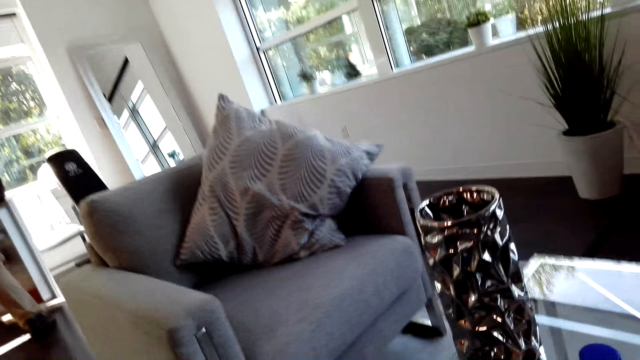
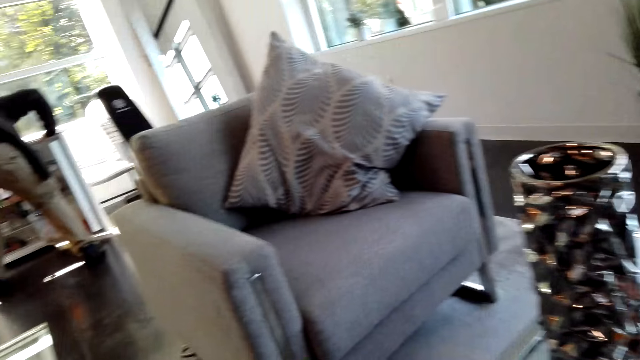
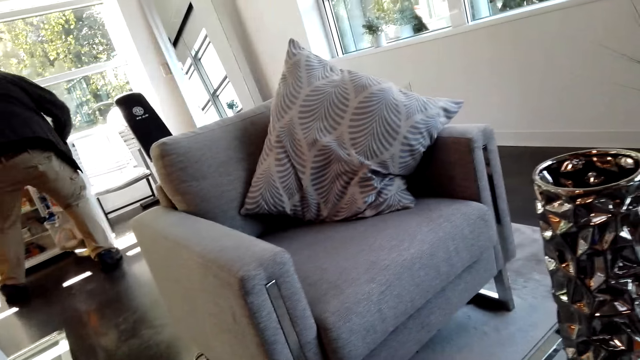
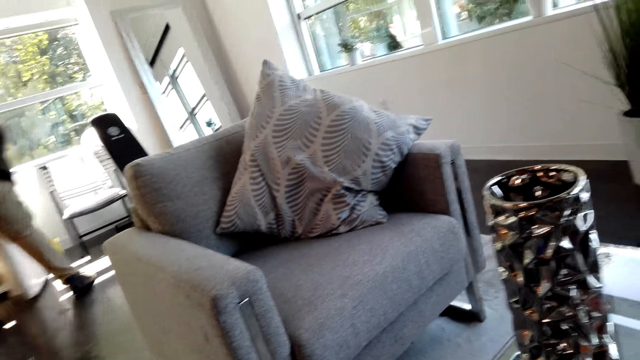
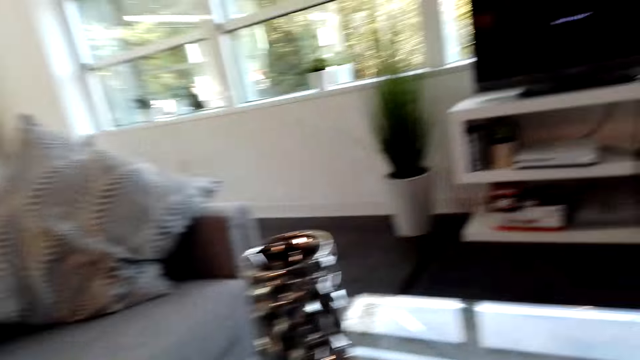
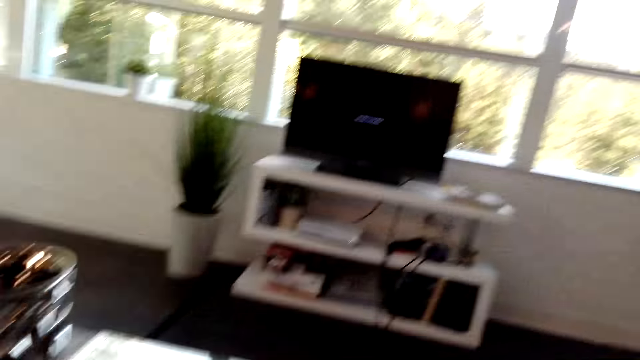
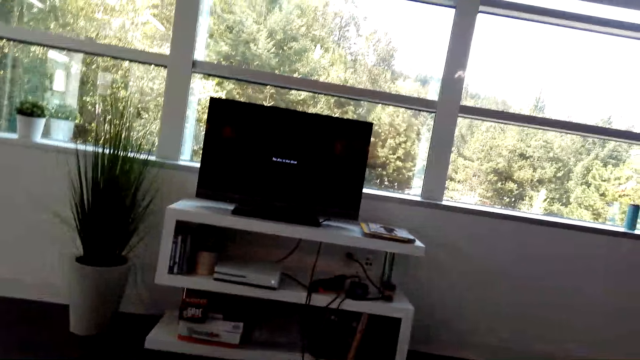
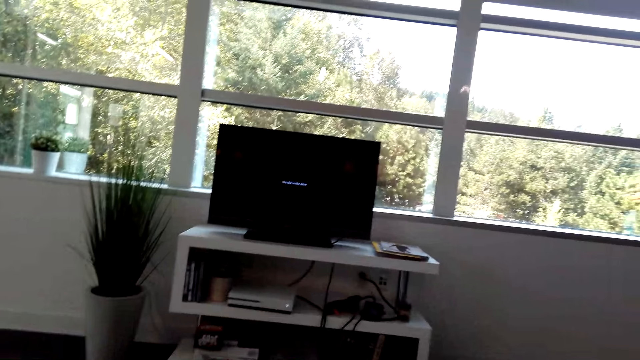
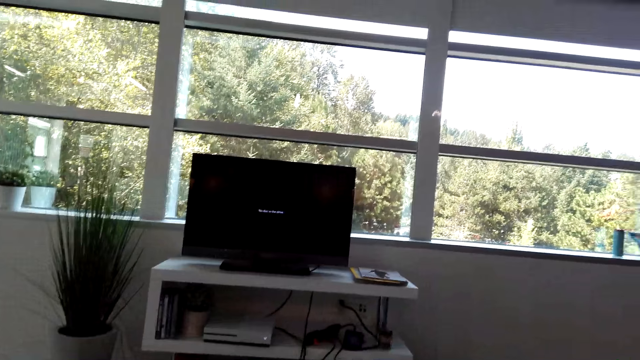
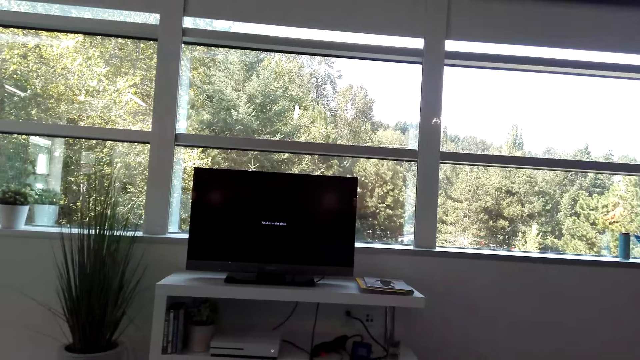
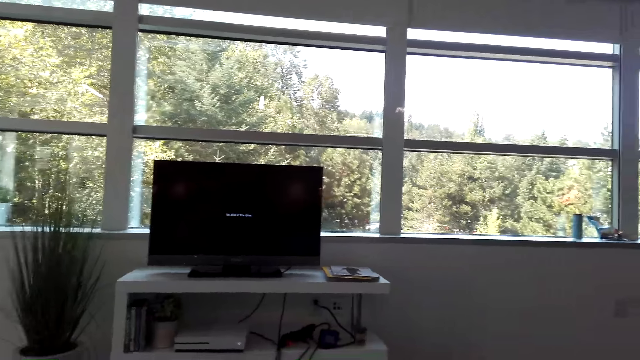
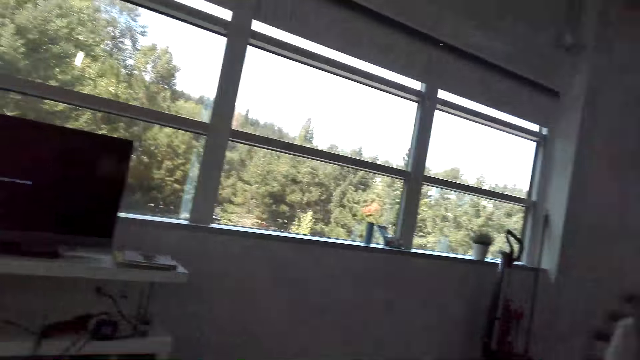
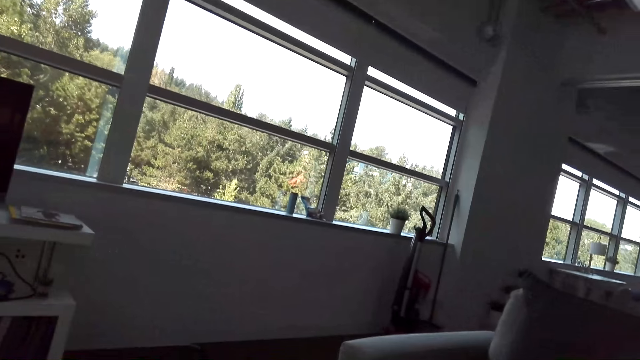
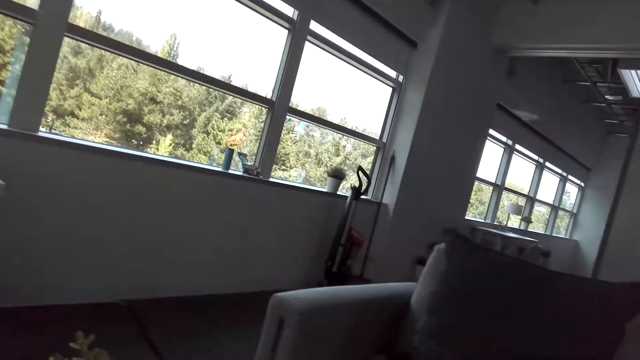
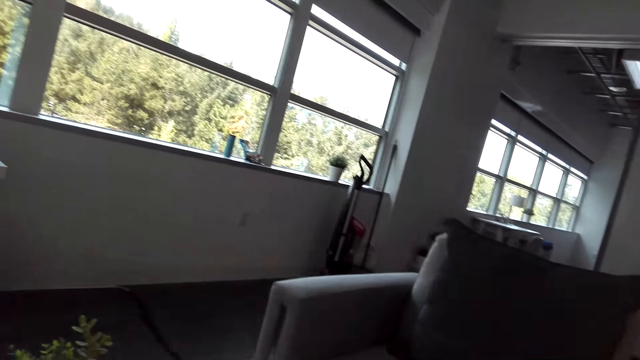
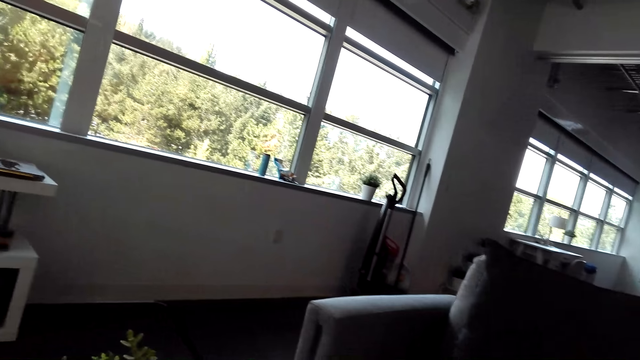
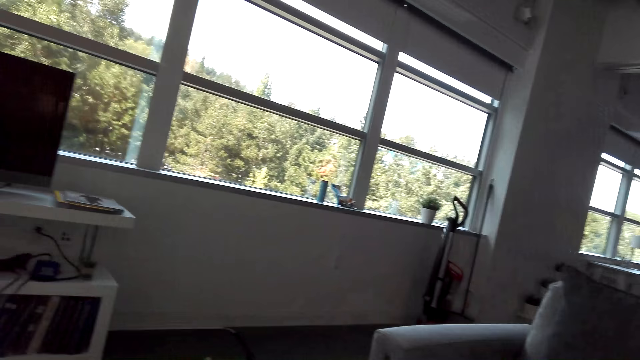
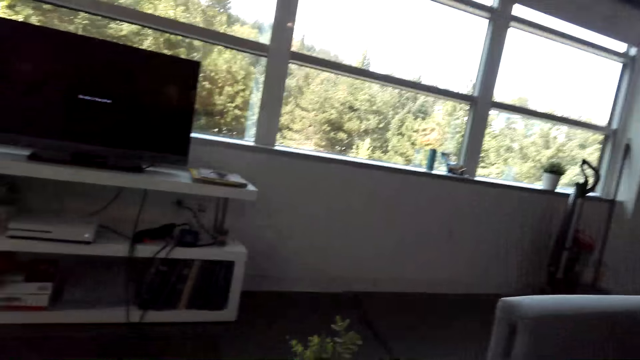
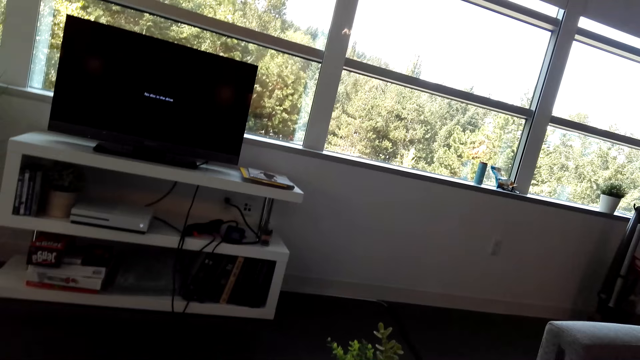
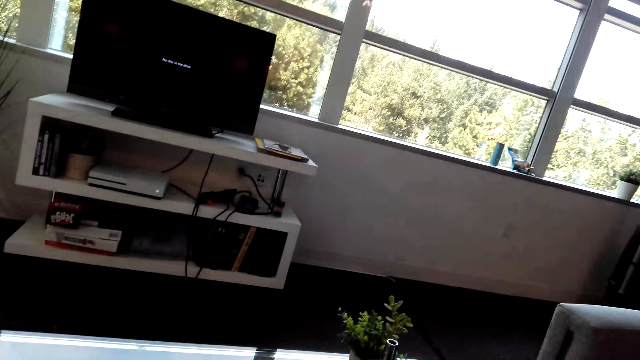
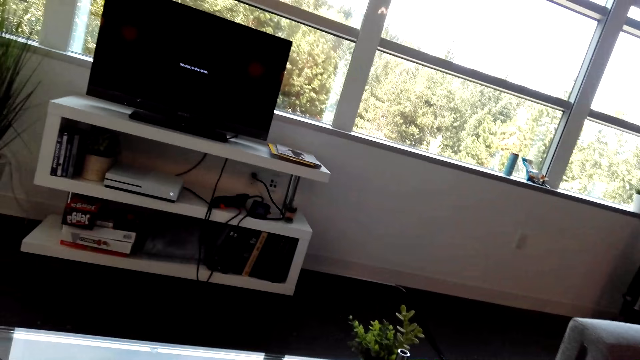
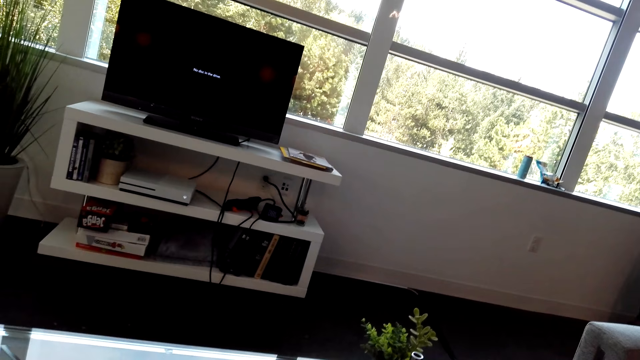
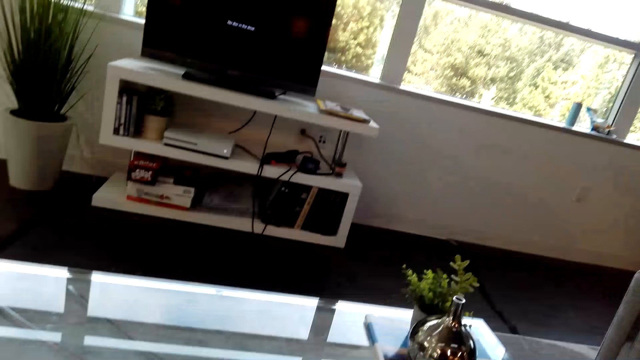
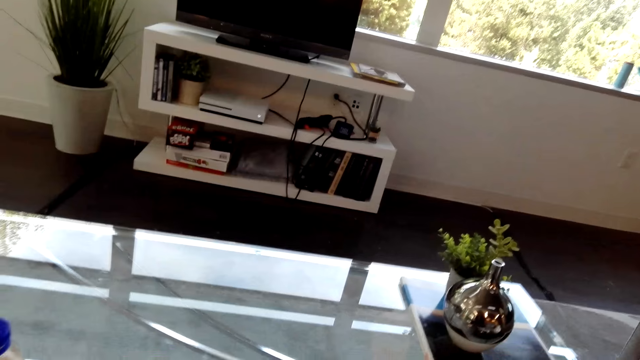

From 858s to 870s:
A person communicates with the camera wearer. The camera wearer turns around the office. They look at the computer. They look around the office. They look at the window. They look at the computer.

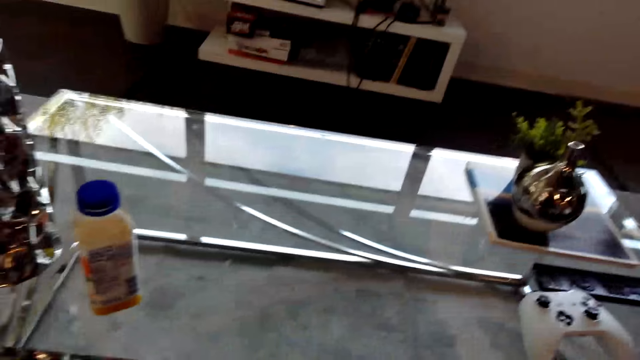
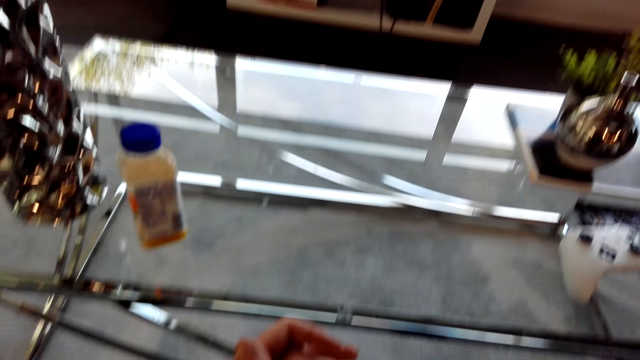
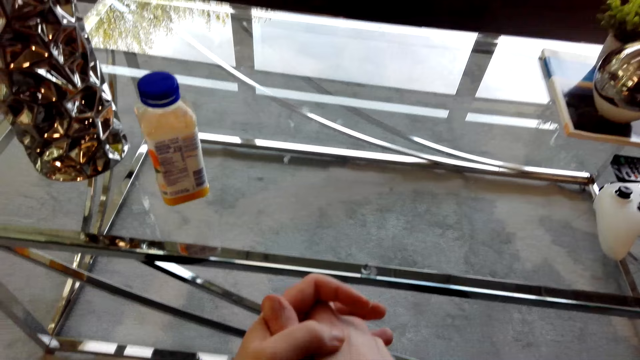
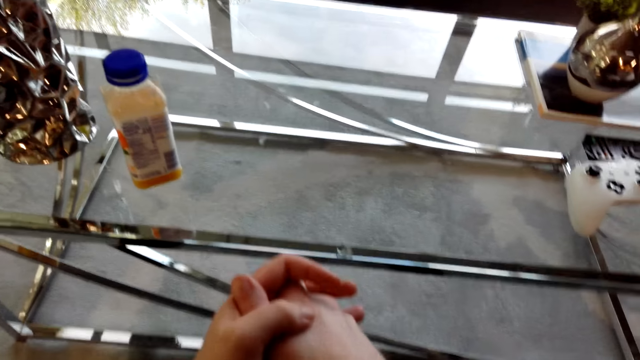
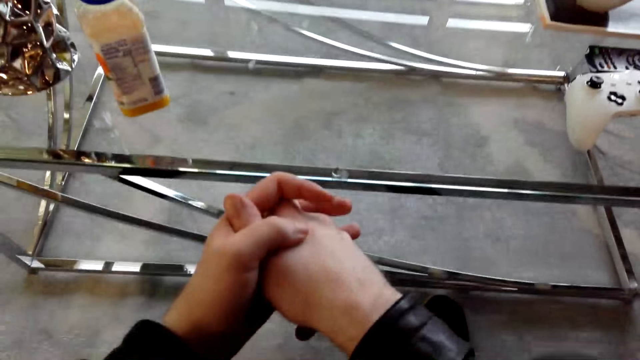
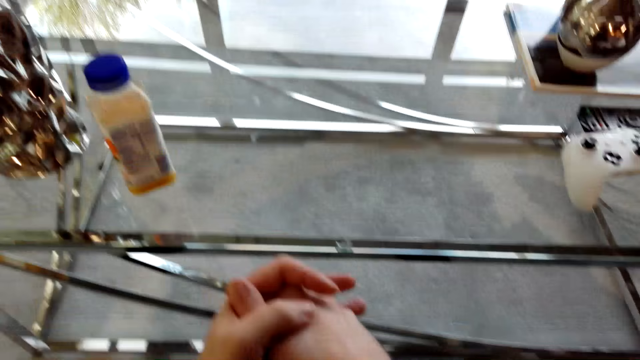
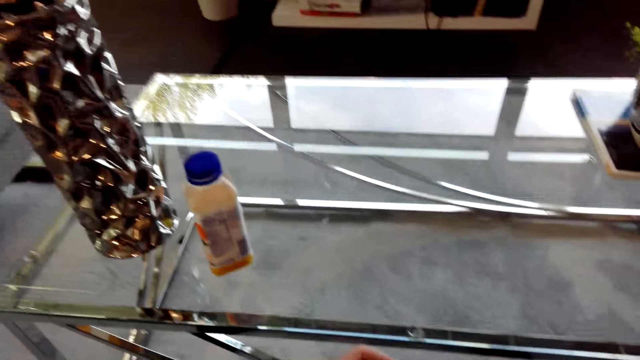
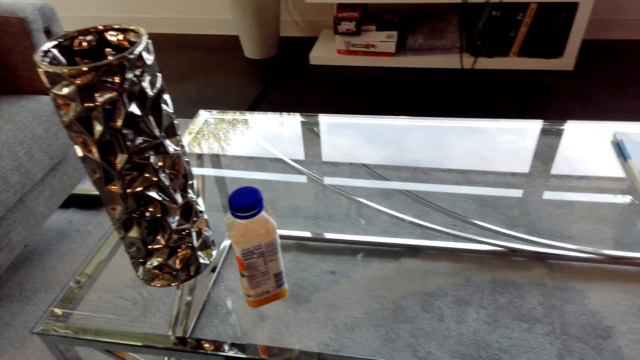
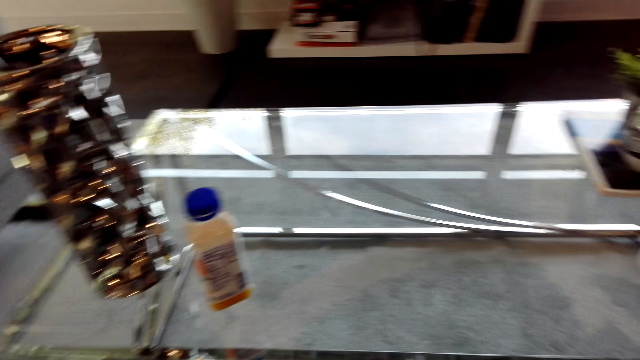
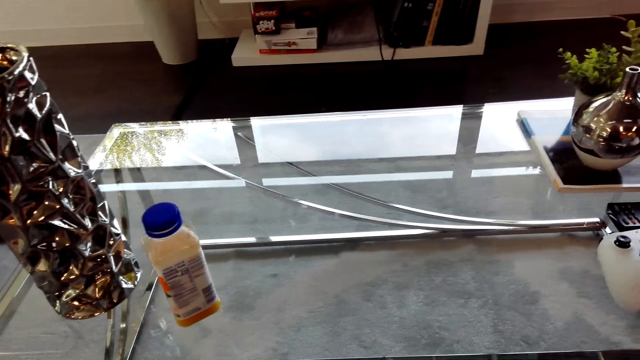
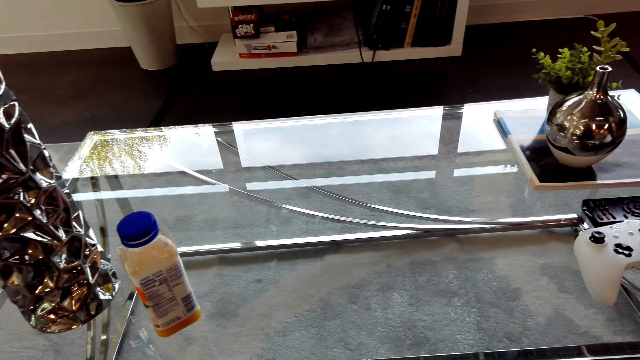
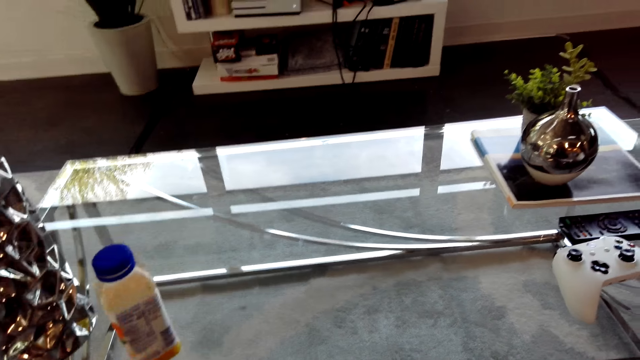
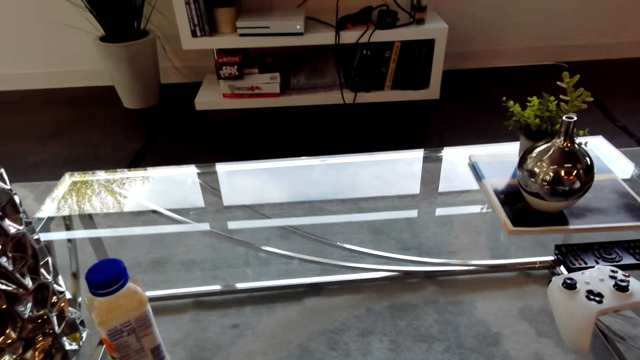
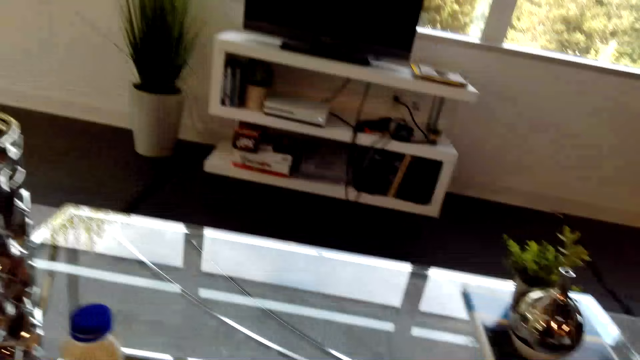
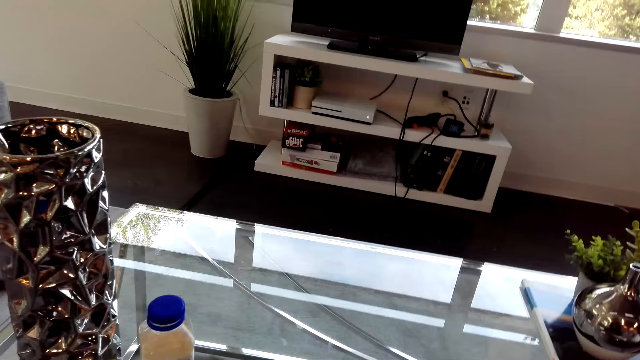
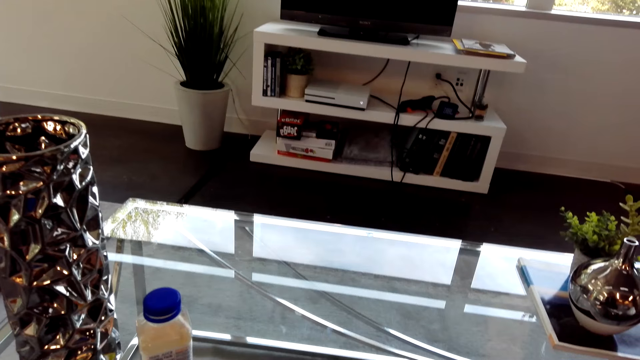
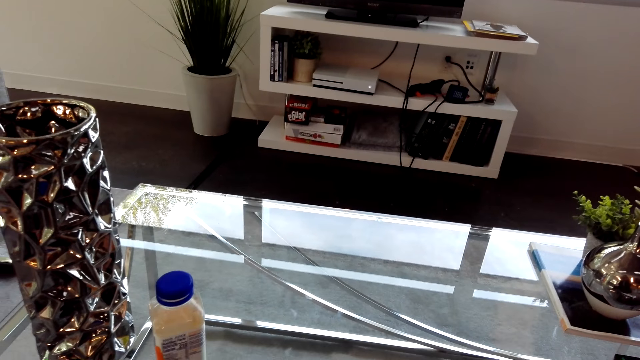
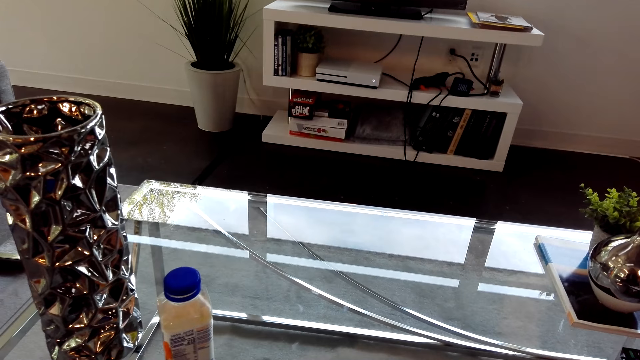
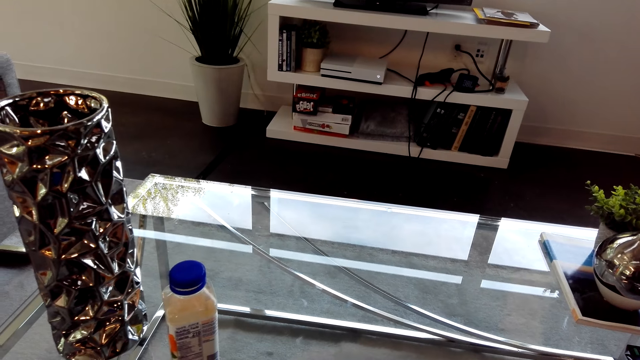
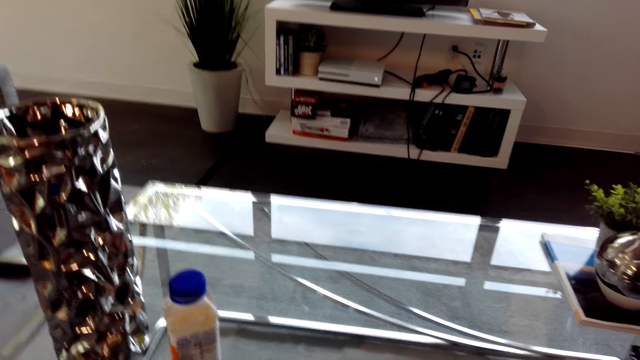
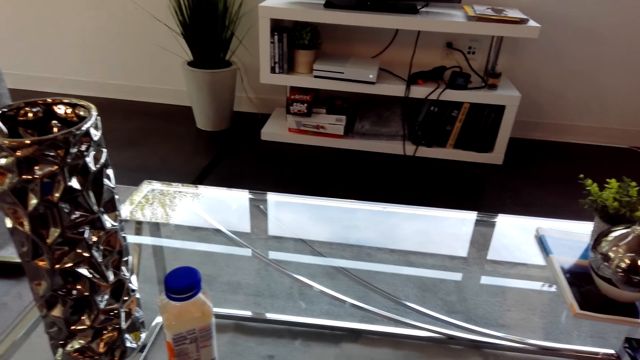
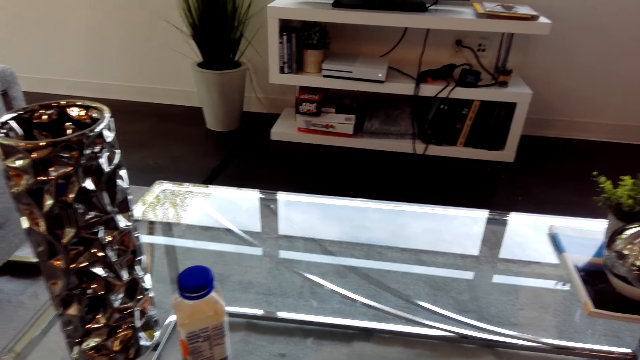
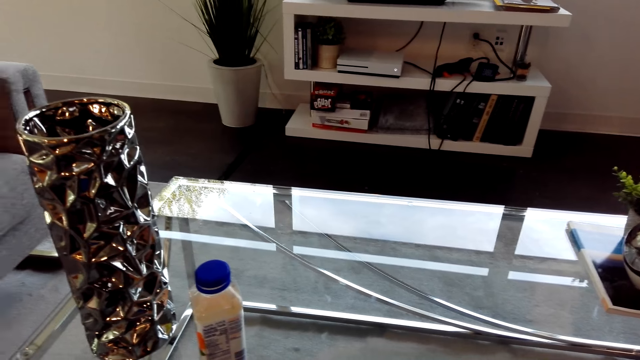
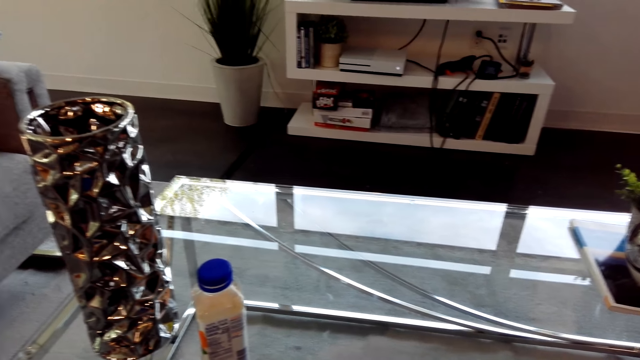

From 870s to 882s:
The camera wearer looks at the window glass. They look at the hands. They look around. They look at the computer.
